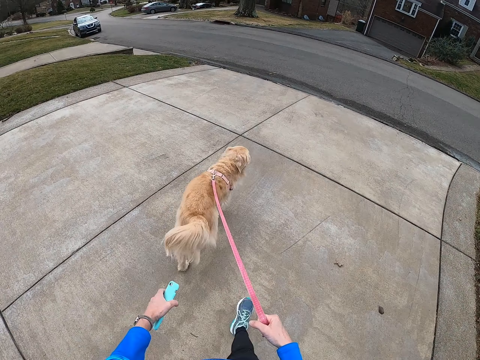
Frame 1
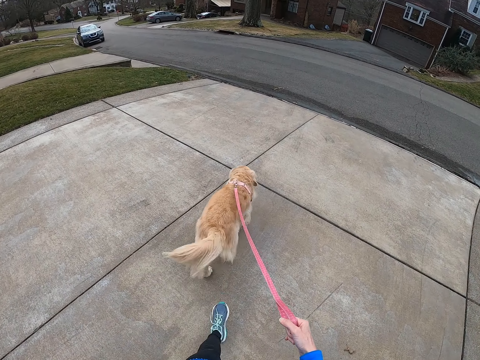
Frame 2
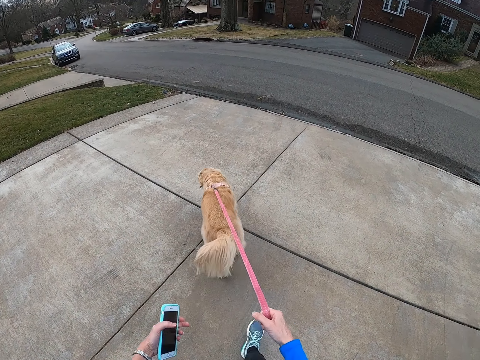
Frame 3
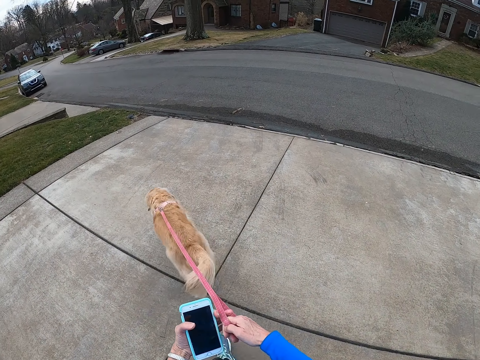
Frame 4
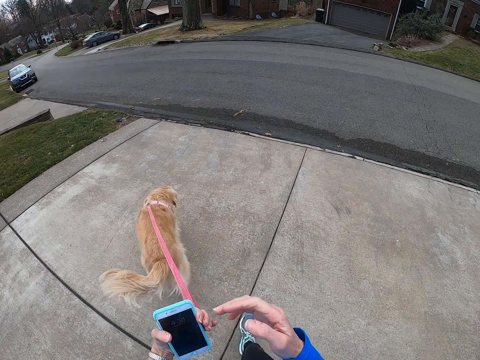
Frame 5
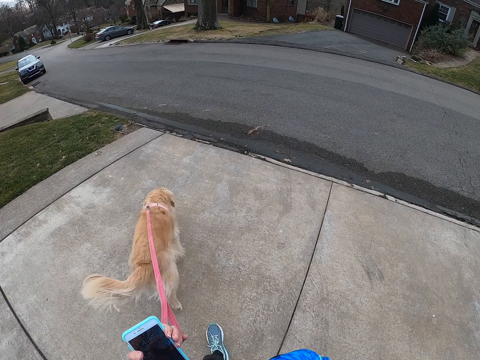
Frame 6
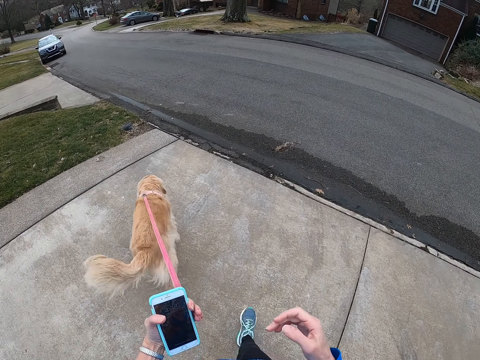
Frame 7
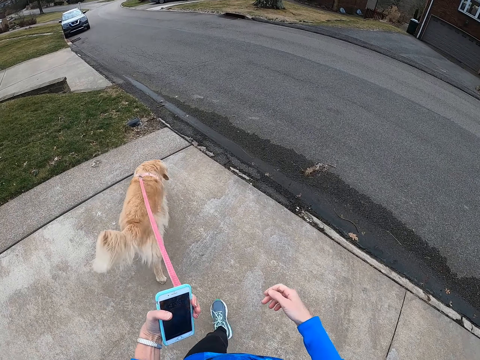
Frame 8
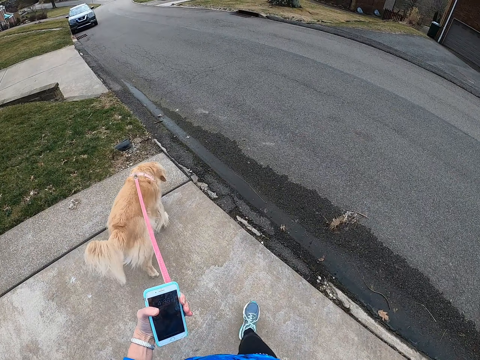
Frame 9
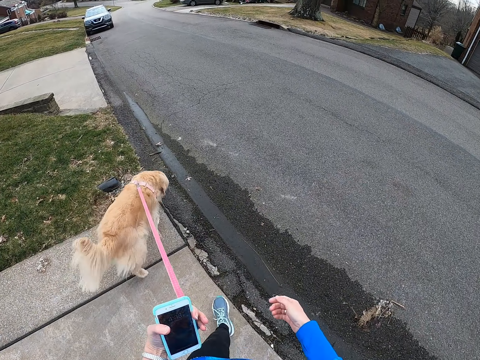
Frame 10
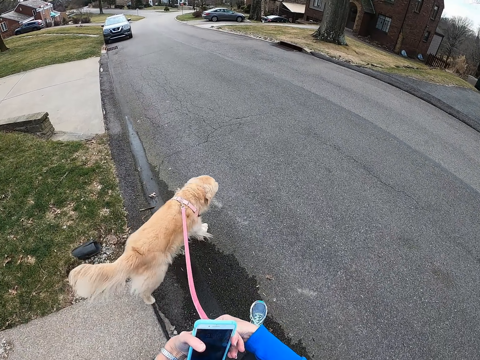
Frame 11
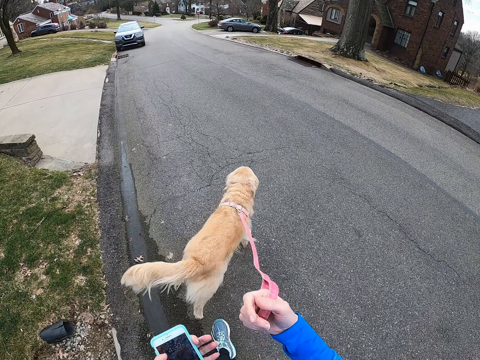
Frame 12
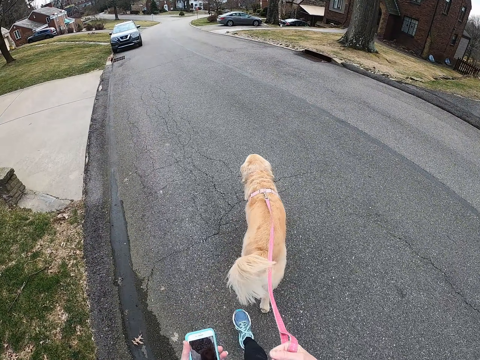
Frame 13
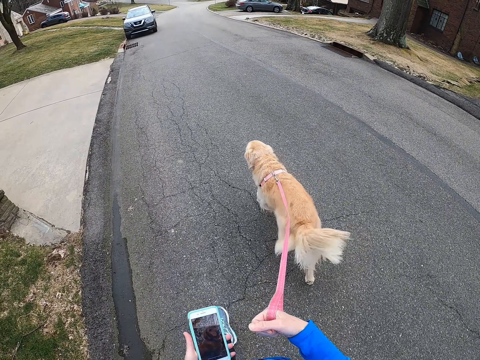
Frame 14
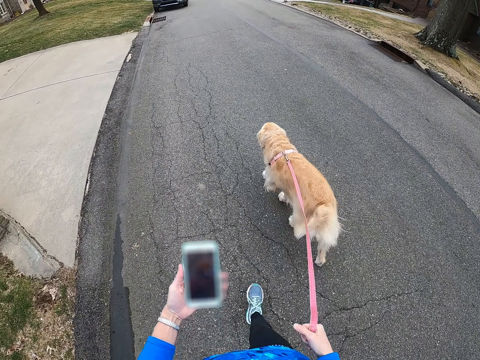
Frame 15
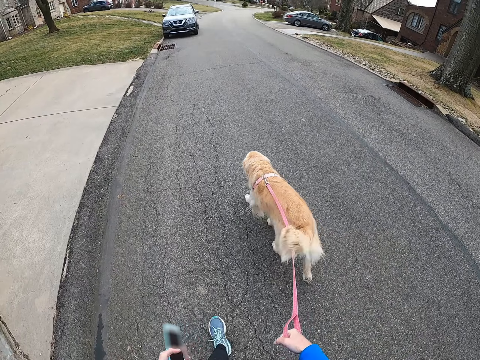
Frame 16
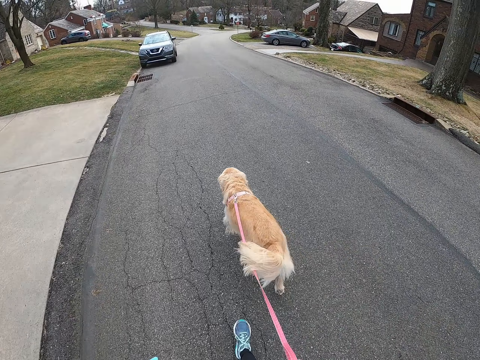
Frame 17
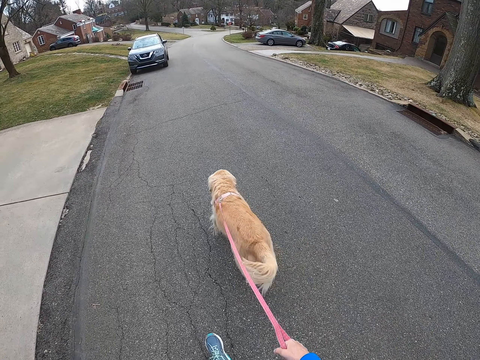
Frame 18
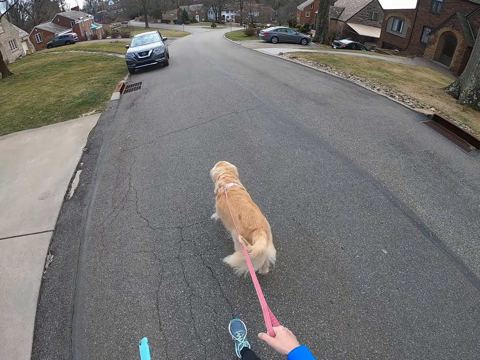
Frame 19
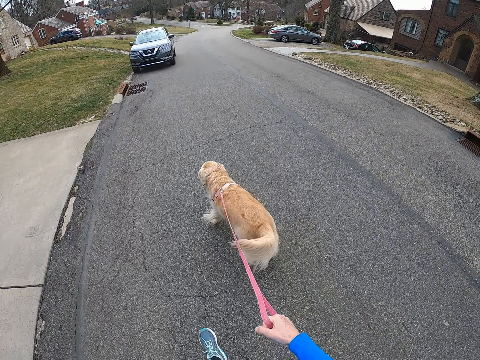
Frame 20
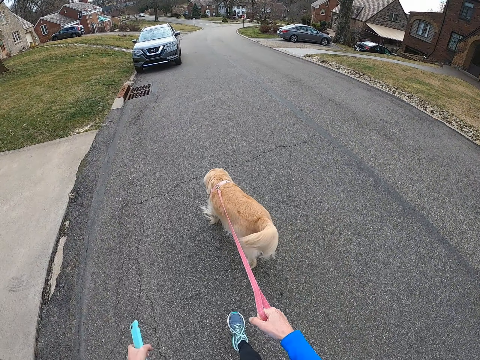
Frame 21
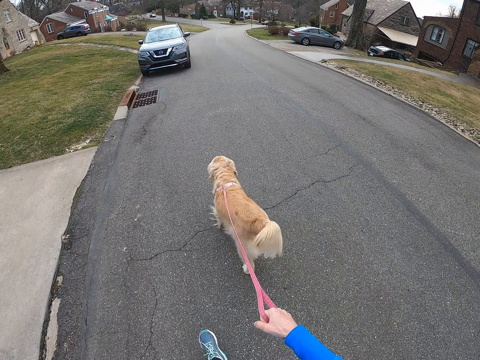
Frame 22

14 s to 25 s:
The camera wearer exchanges the dog leash to the left hand. They walk around the parking lot. They walk down the road with the dog holding the dog leash. They exchange the dog leash to the left hand.

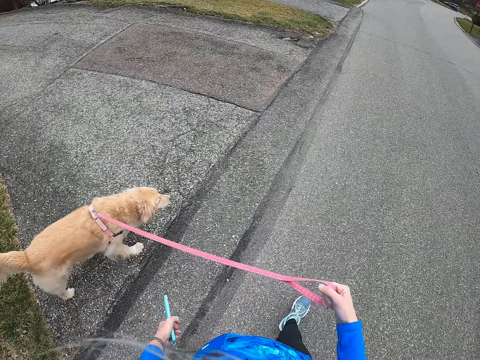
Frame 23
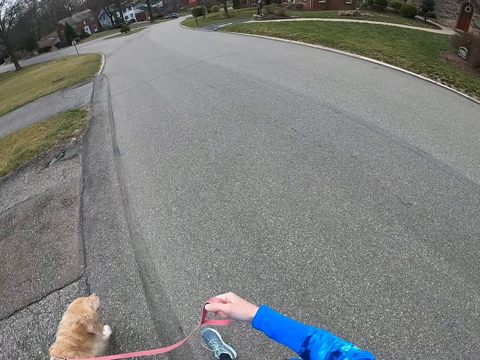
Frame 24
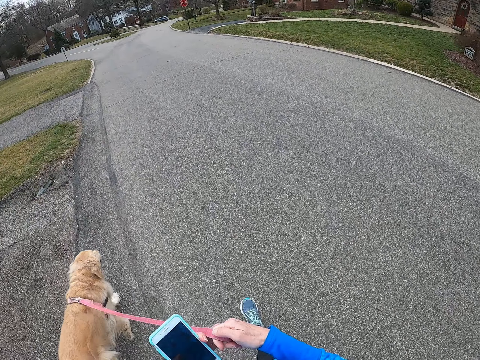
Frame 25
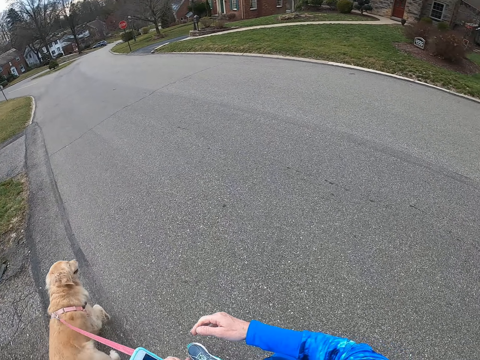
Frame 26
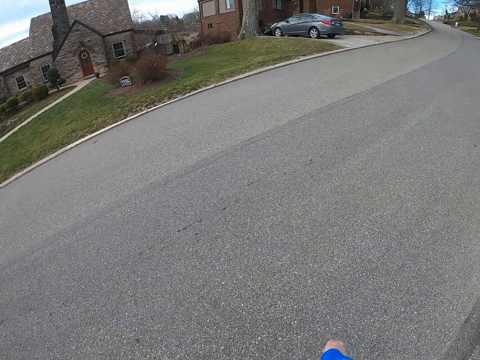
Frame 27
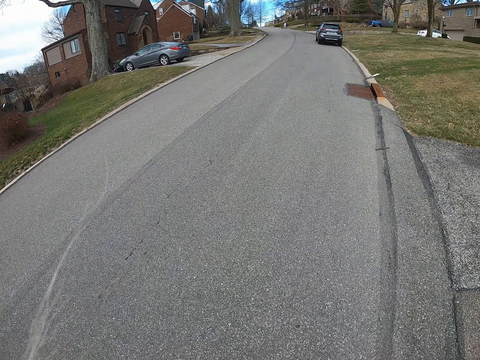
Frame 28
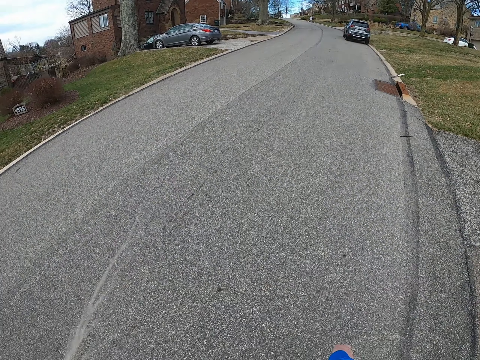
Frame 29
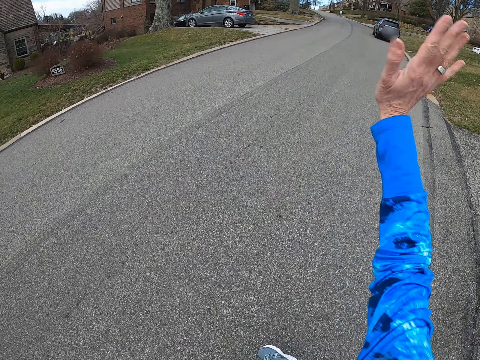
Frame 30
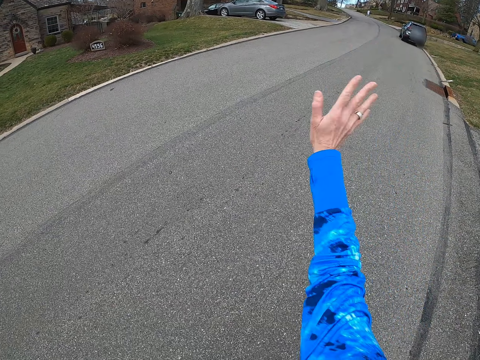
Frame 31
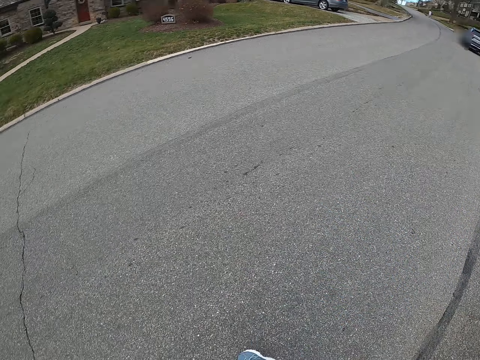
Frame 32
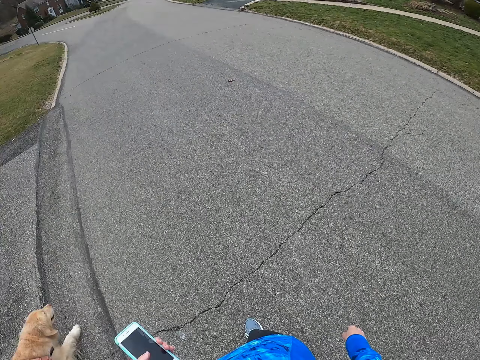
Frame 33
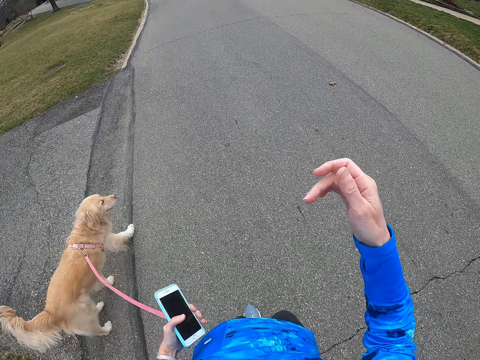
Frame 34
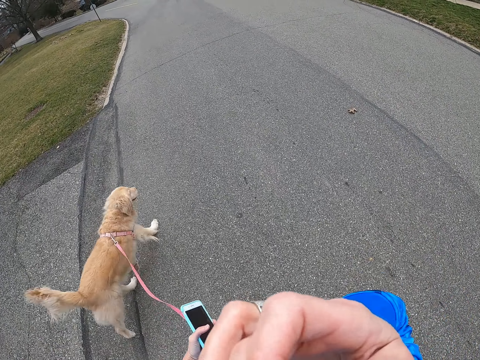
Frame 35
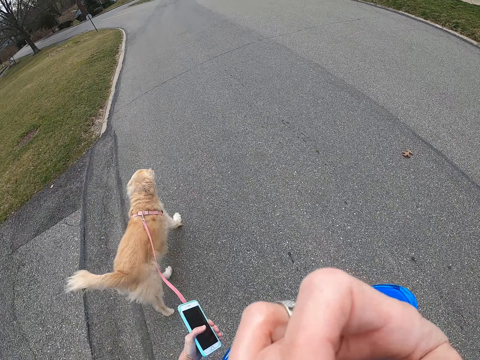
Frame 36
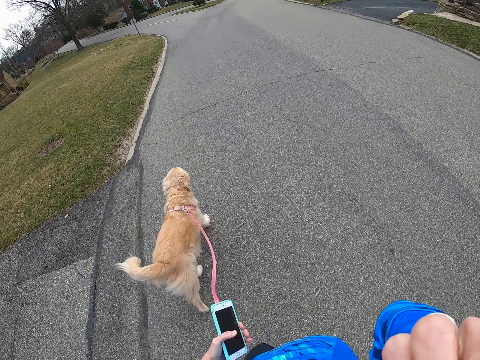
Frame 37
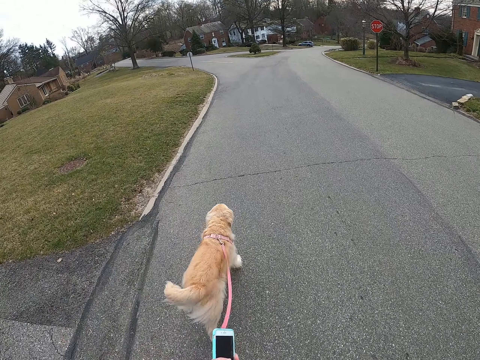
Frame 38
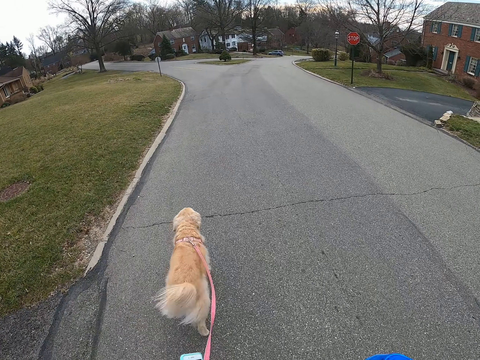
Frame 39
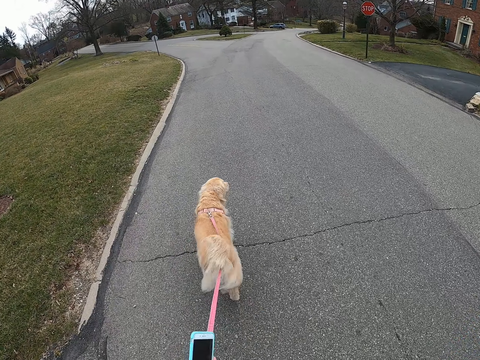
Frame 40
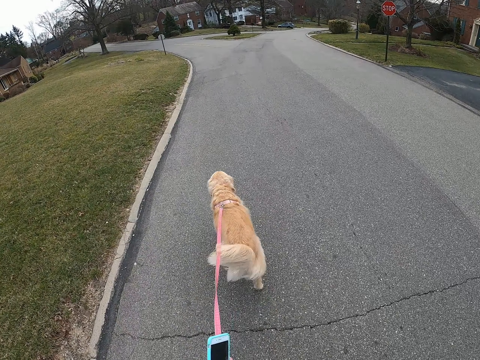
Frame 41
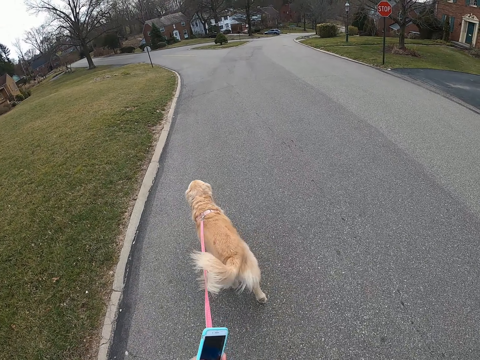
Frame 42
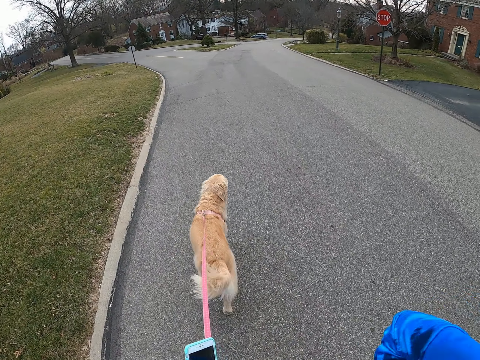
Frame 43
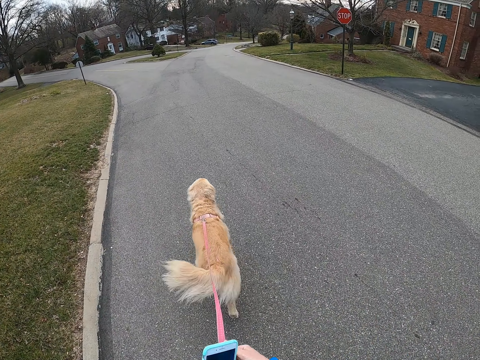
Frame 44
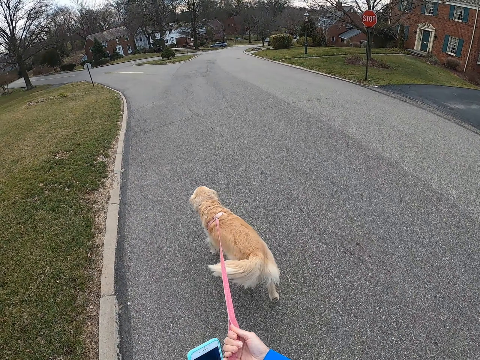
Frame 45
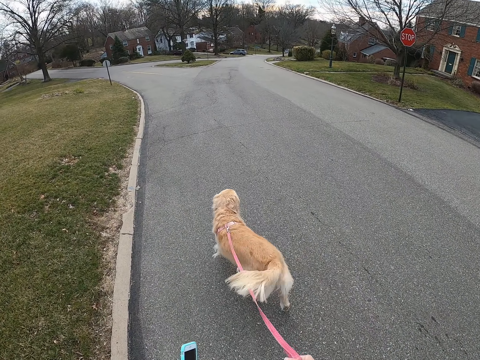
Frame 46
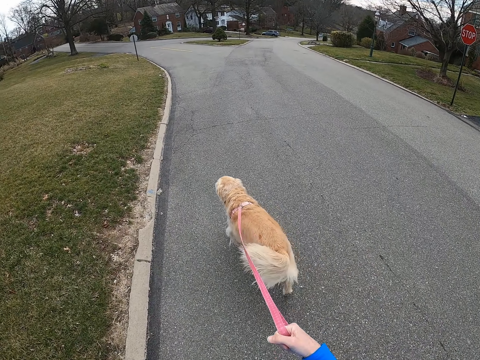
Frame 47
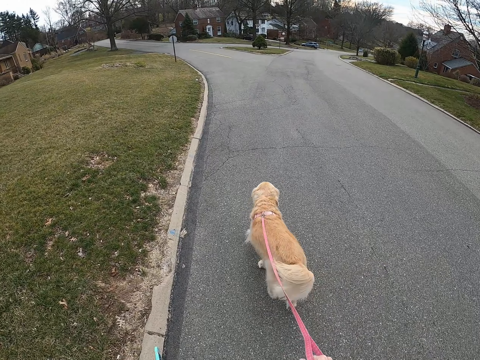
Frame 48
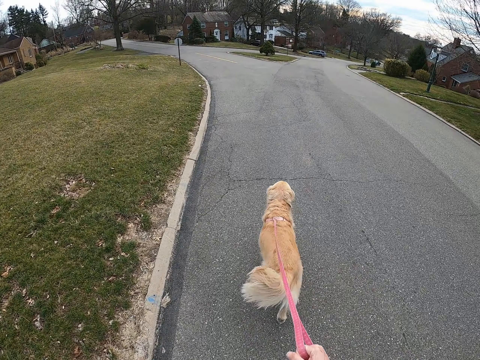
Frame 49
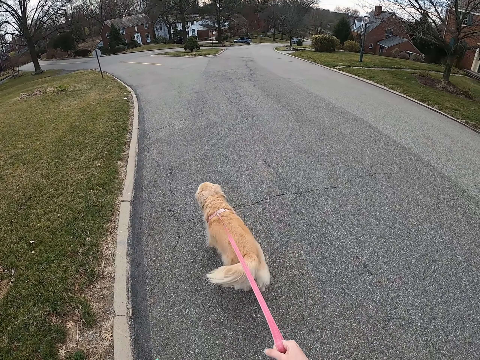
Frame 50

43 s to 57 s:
The camera wearer exchanges the dog leash to the left hand. She walks on the road. She waves. She walks down the road with the dog holding the dog leash. She touches her face. She walks on the road.

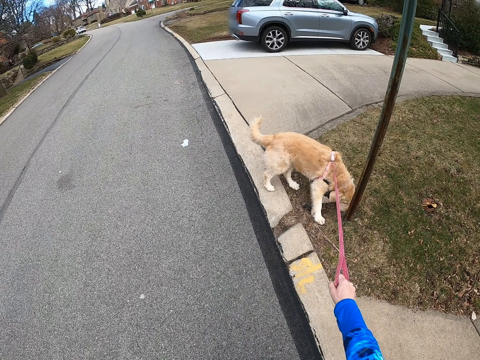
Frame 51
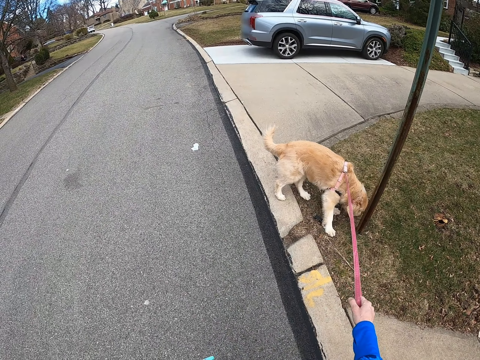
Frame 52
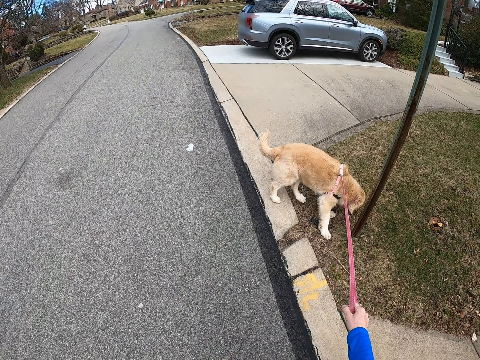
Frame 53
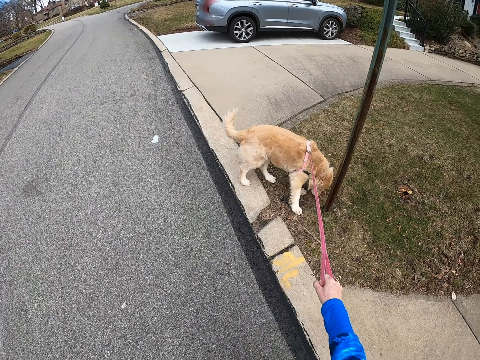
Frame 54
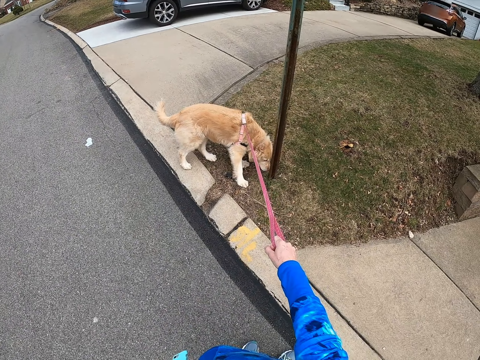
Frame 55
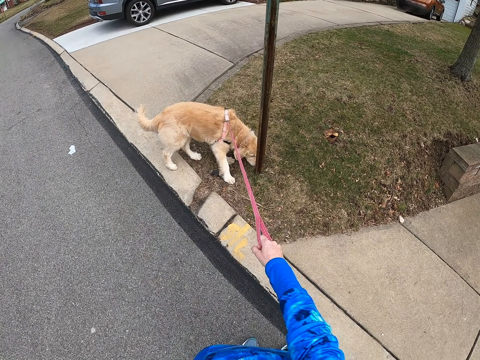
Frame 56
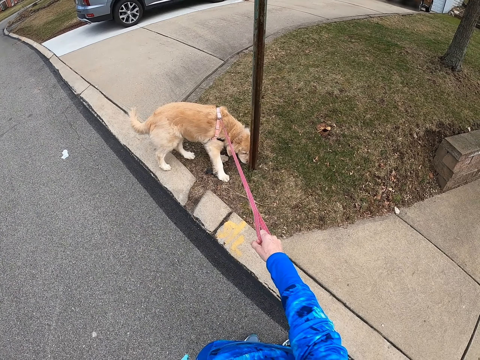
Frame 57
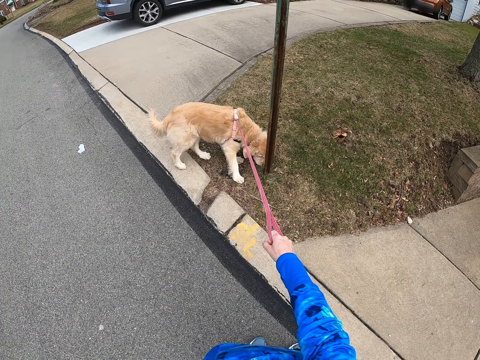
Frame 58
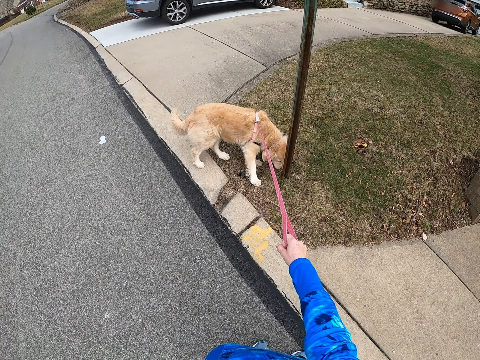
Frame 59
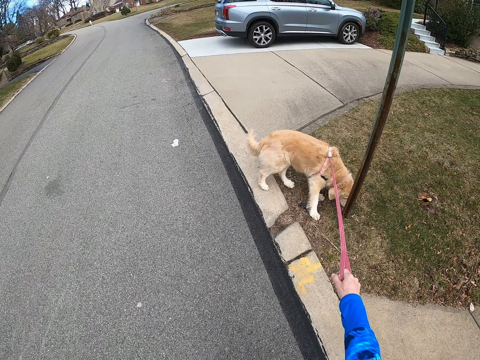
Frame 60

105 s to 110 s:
The camera wearer turns around the road.
